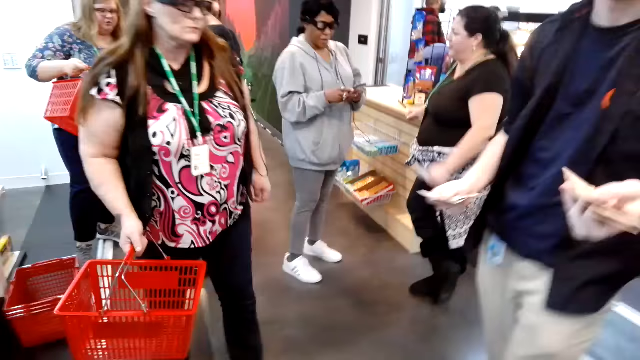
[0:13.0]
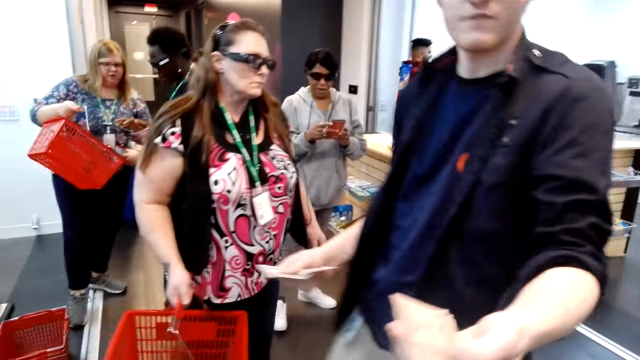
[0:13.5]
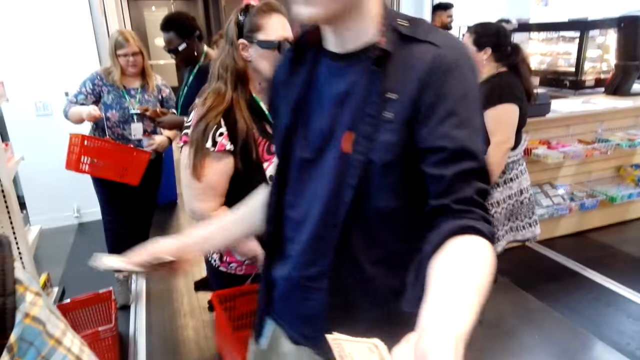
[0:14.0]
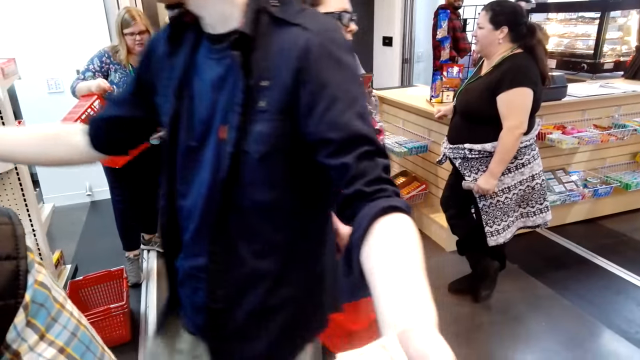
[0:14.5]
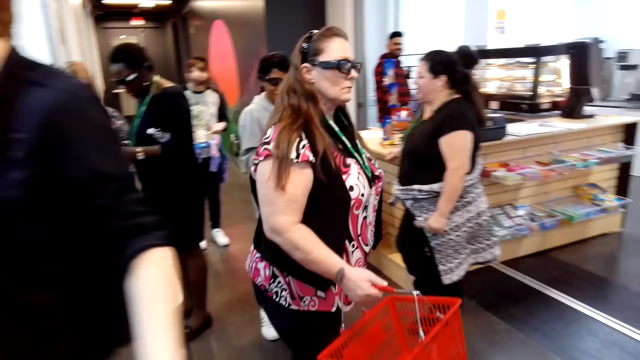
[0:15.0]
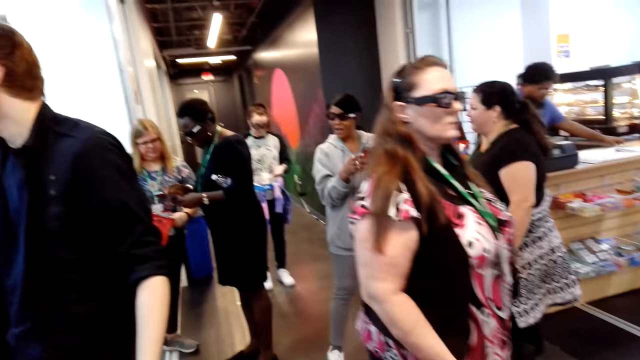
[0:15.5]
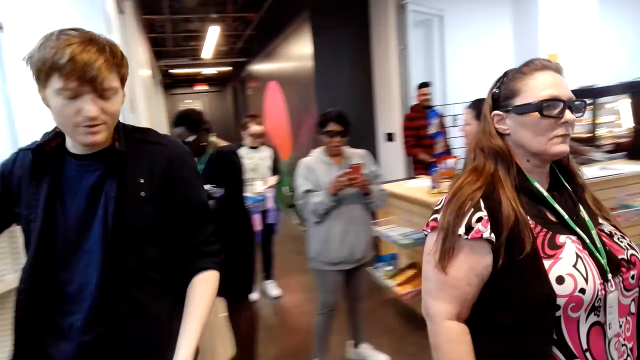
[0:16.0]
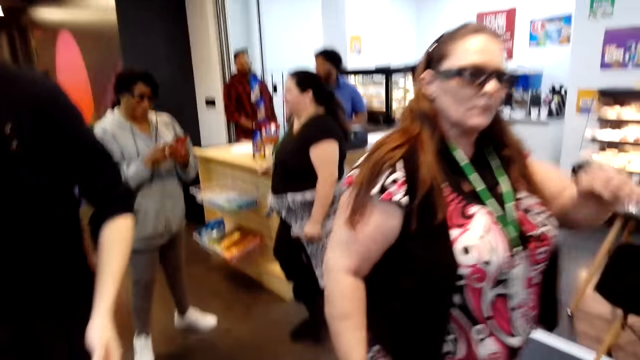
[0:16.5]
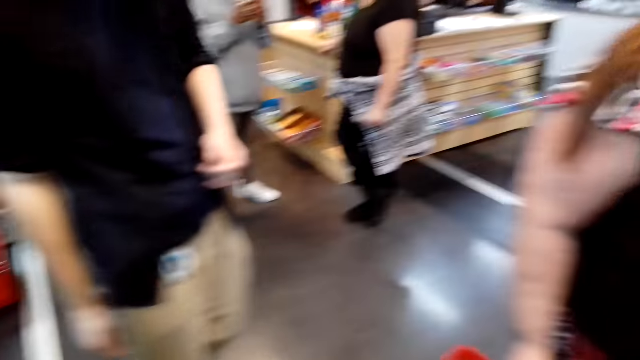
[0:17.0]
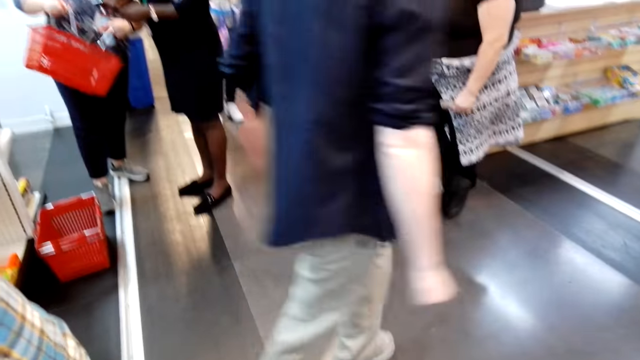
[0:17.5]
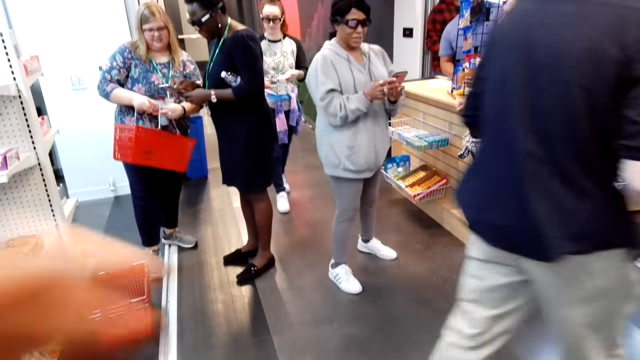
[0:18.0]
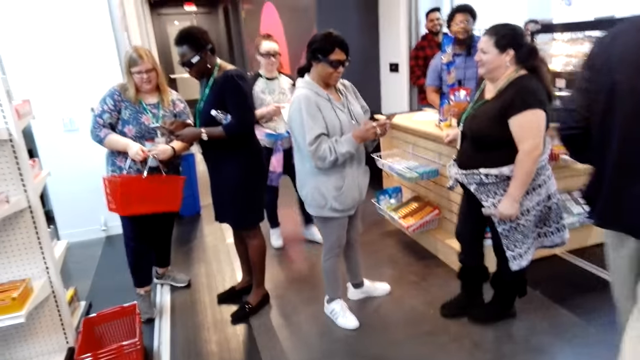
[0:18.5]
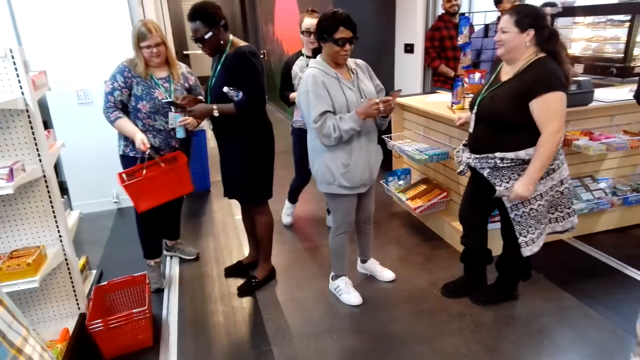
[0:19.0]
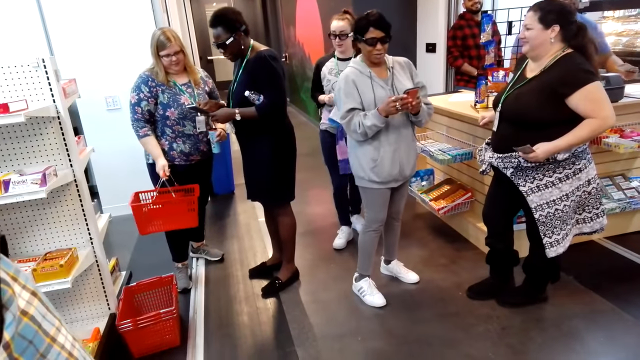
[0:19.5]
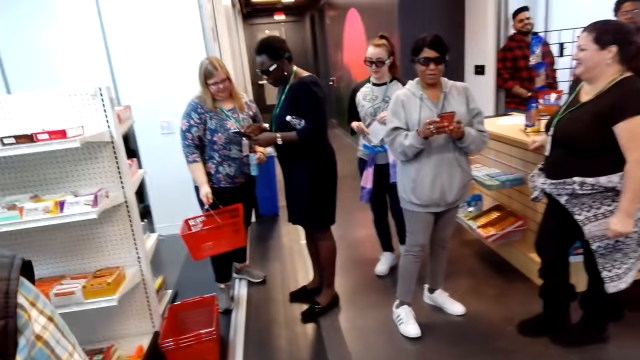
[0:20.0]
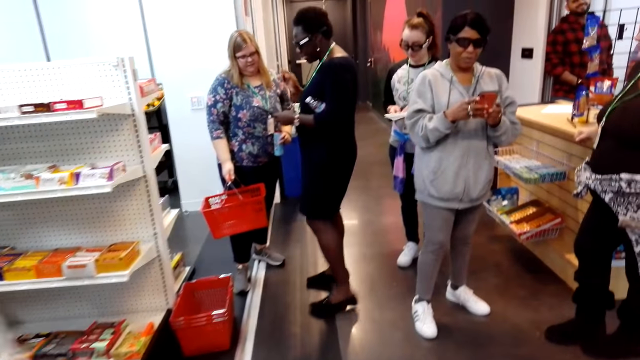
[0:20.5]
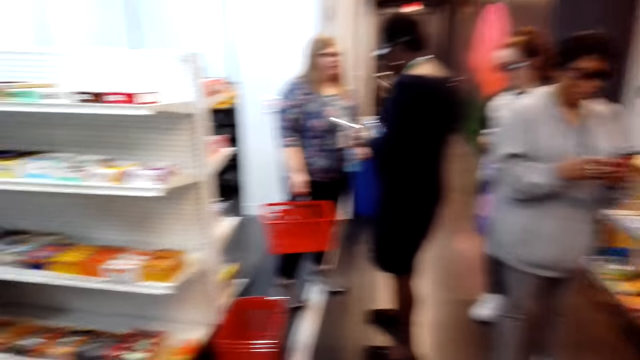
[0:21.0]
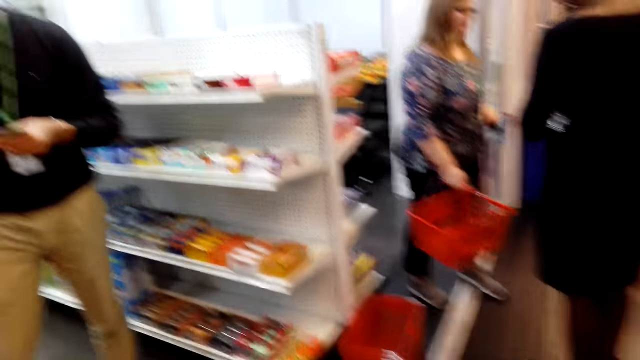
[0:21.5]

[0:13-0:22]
The camera wearer takes the money from a man.

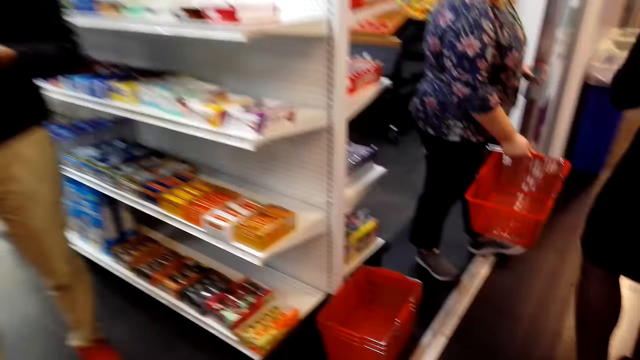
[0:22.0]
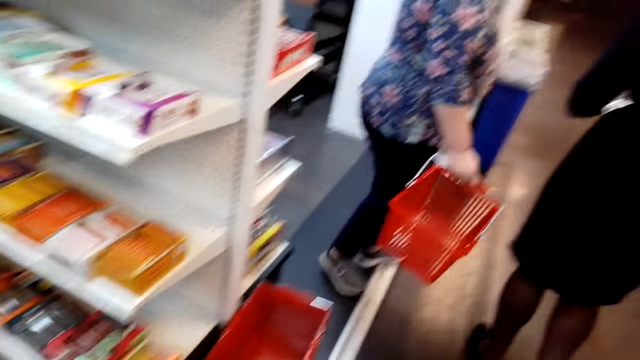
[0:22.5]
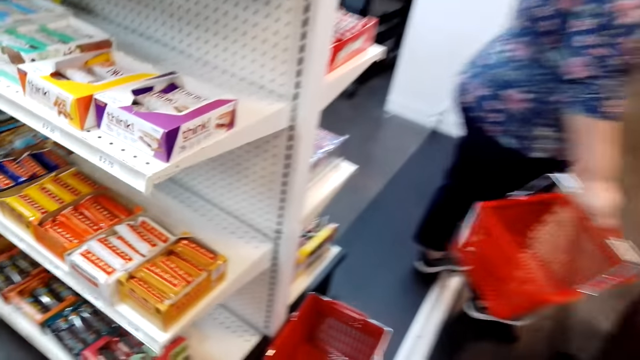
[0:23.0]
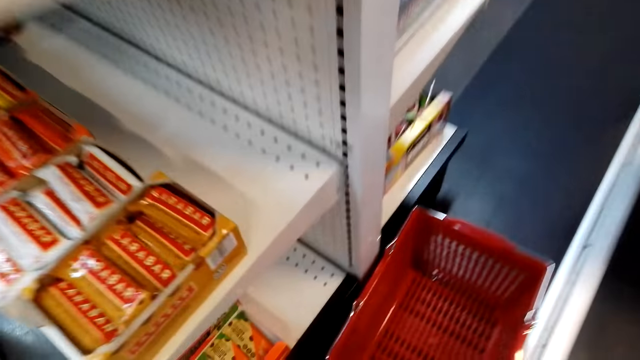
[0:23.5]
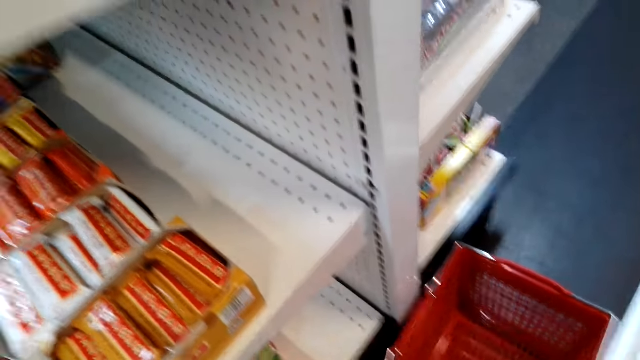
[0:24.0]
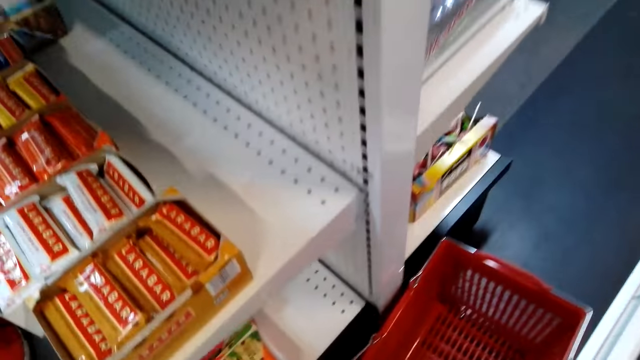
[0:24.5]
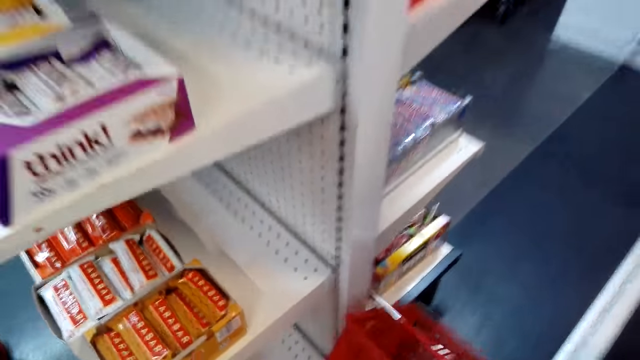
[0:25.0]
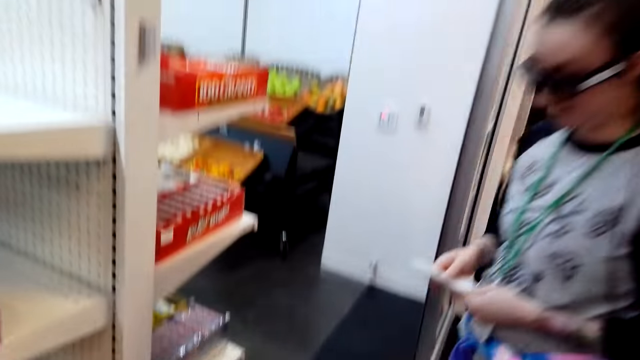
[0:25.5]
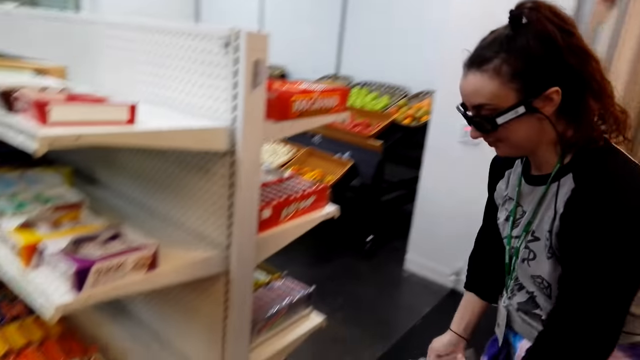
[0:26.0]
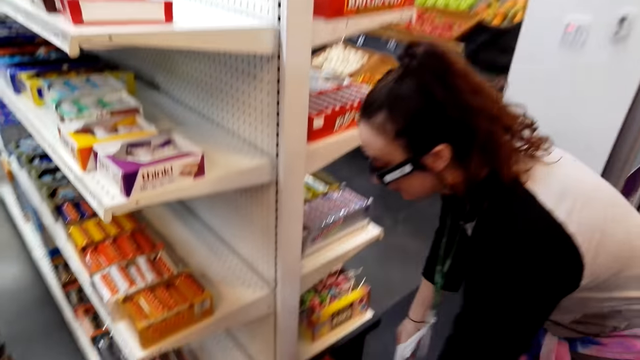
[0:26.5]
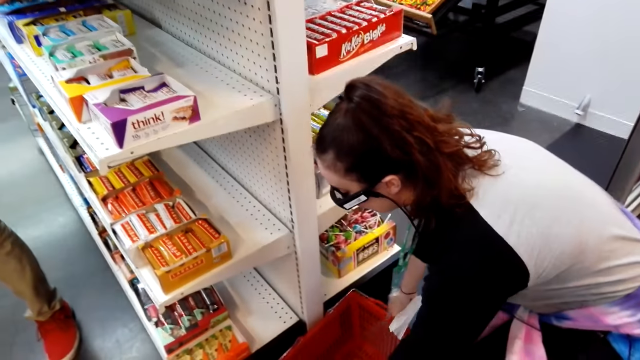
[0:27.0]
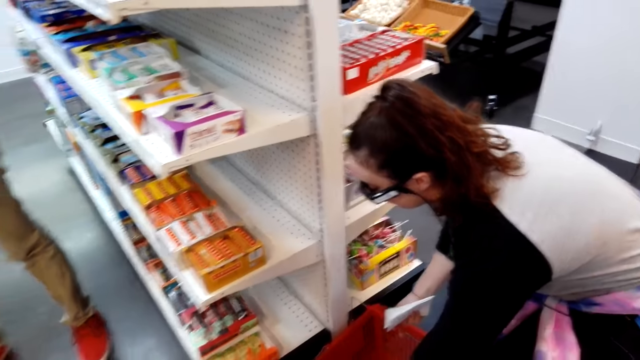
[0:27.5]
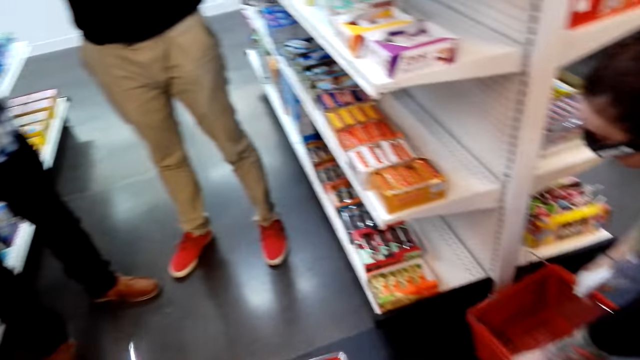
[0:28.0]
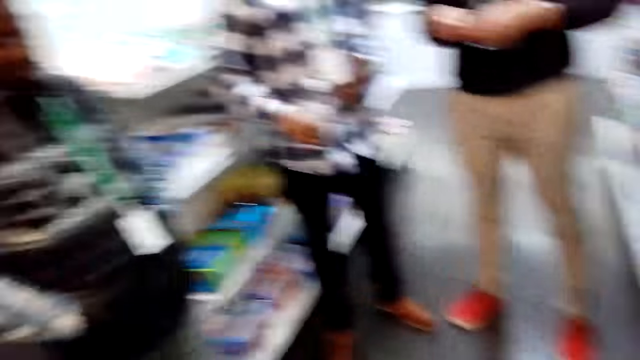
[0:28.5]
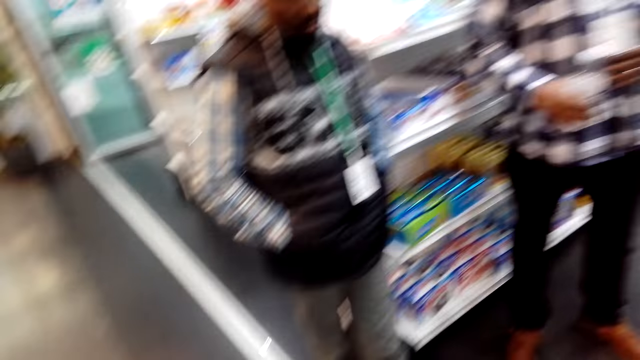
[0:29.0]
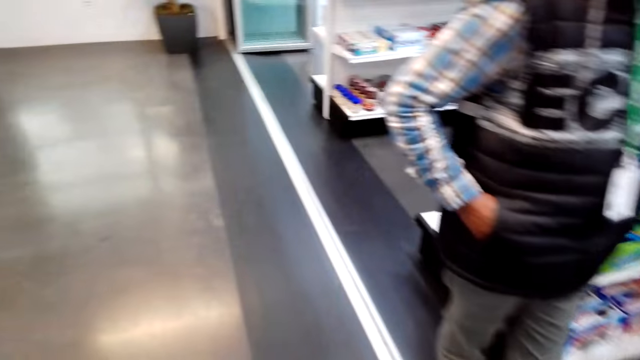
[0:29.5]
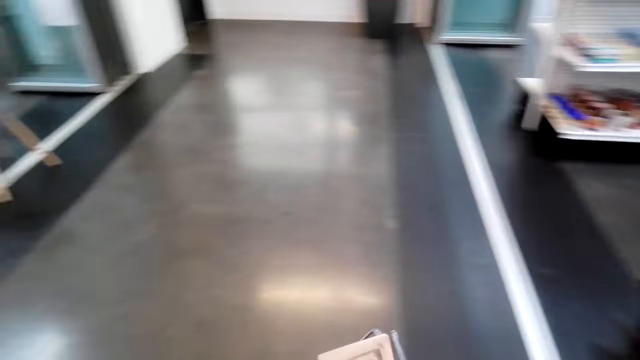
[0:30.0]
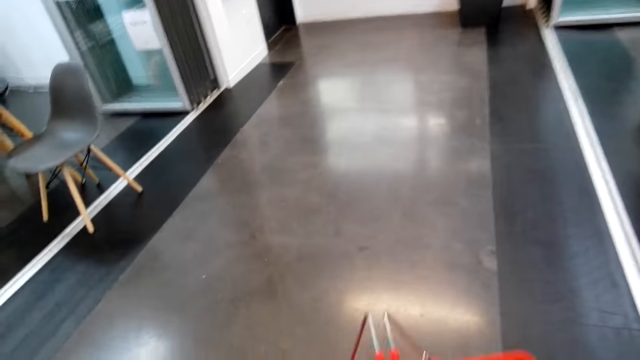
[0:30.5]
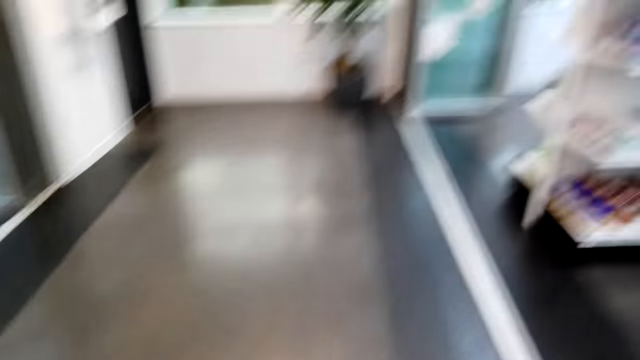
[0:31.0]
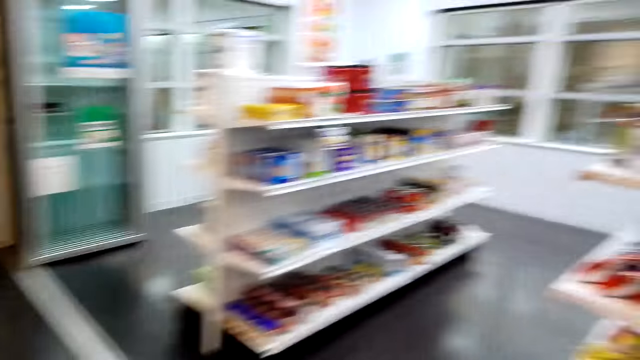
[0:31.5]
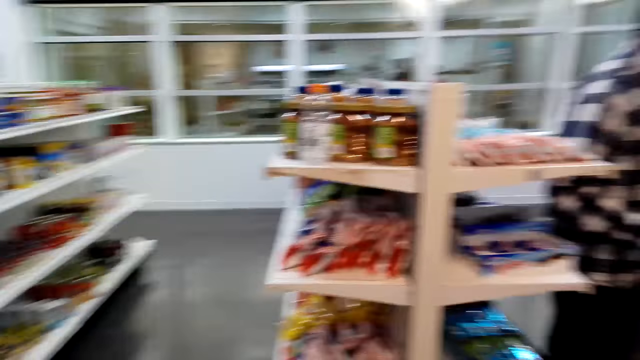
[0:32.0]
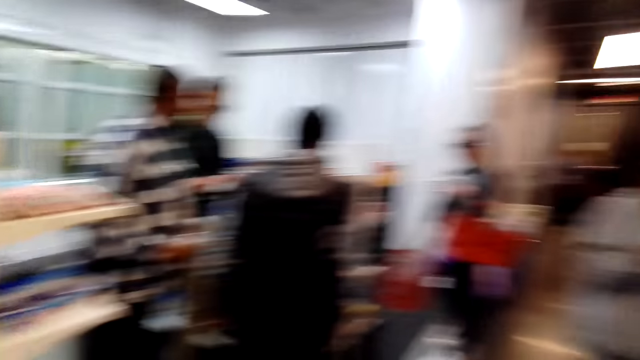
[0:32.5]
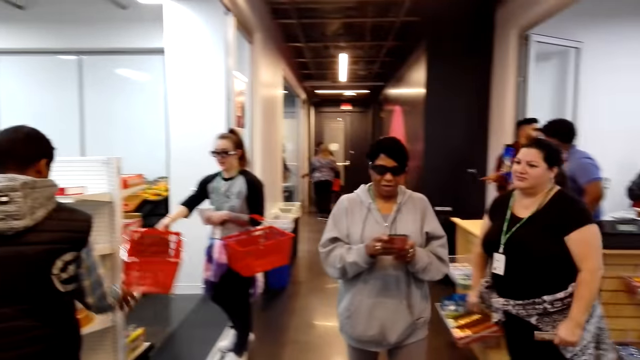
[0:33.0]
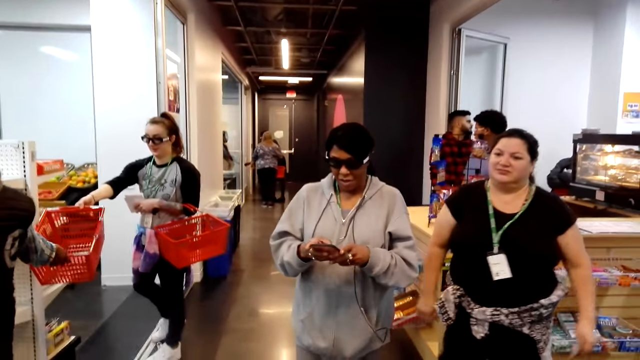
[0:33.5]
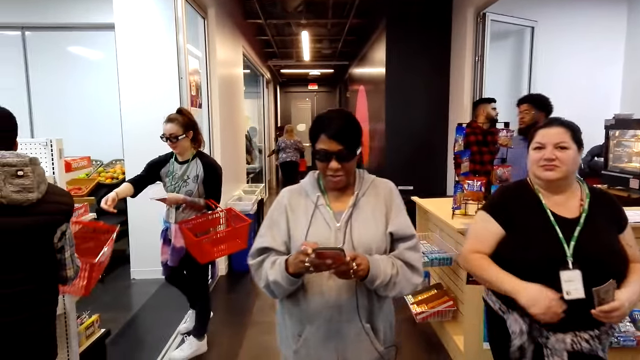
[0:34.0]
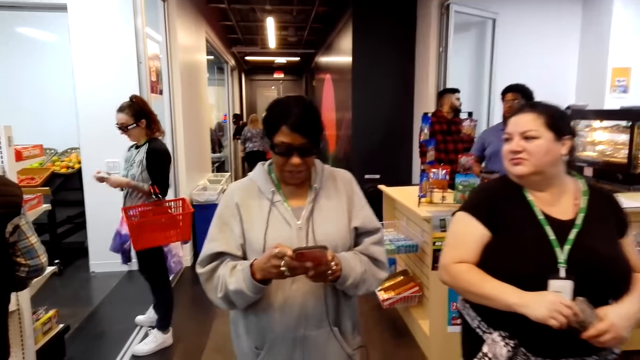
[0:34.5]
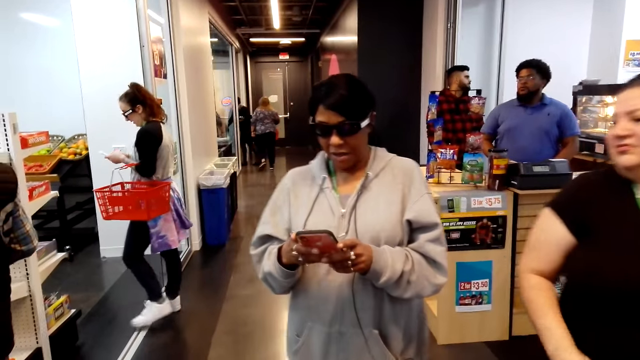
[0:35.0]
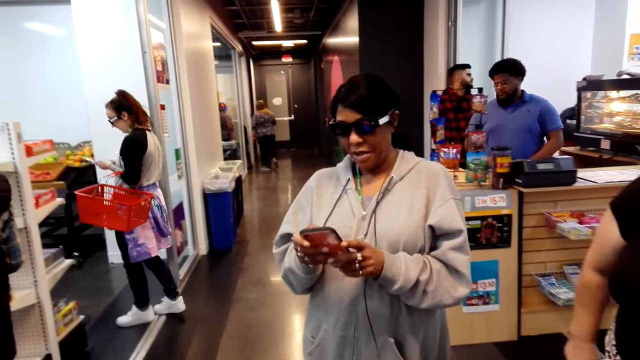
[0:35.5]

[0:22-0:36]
The camera wearer takes the tray from the floor. They walk in the supermarket.
